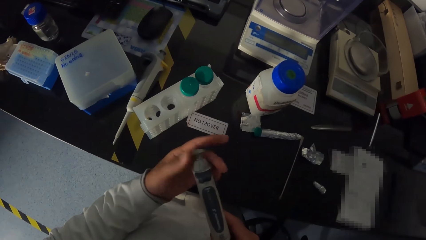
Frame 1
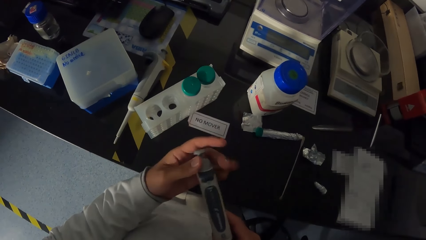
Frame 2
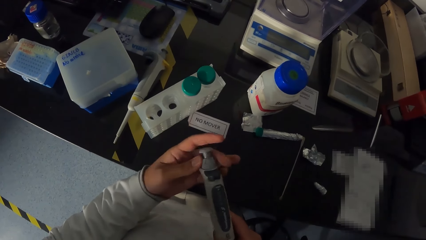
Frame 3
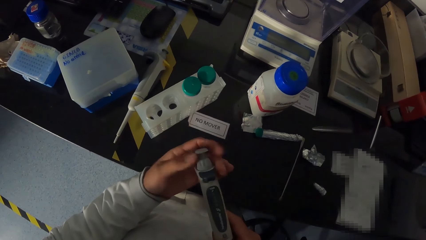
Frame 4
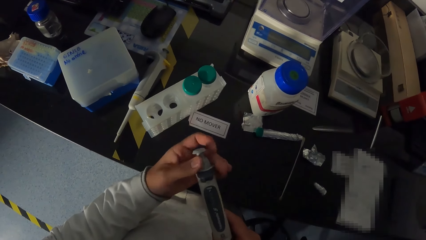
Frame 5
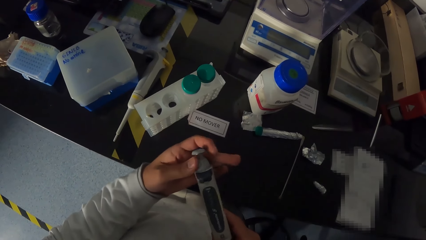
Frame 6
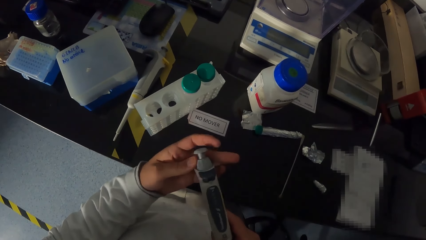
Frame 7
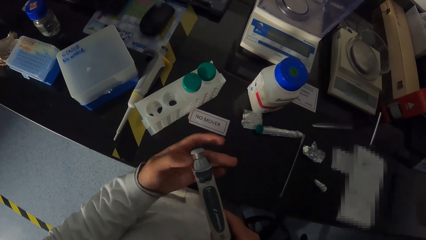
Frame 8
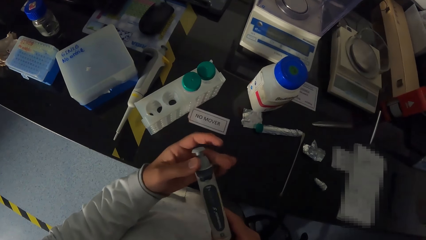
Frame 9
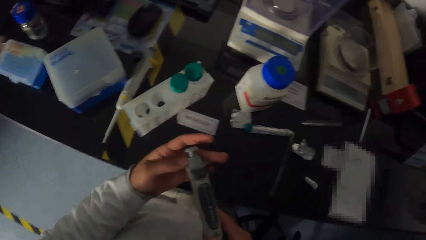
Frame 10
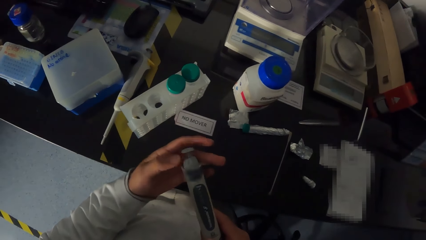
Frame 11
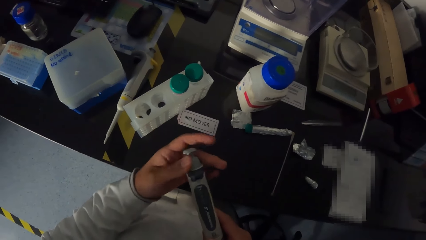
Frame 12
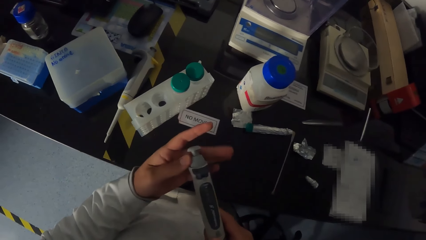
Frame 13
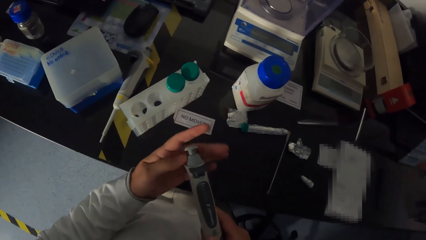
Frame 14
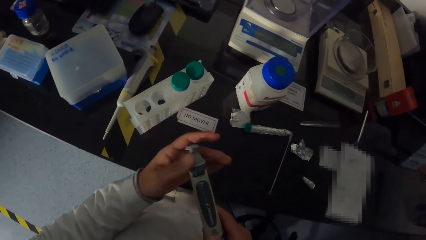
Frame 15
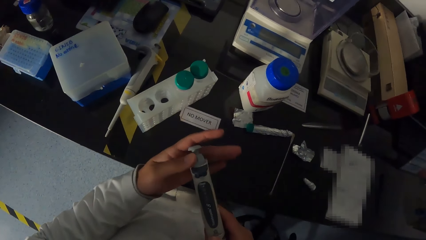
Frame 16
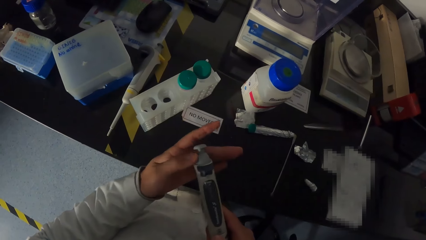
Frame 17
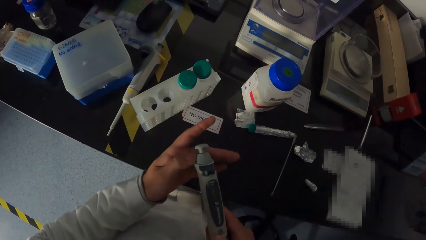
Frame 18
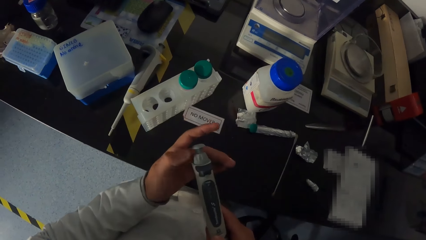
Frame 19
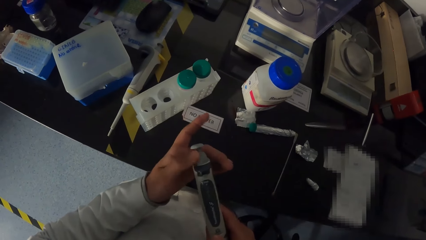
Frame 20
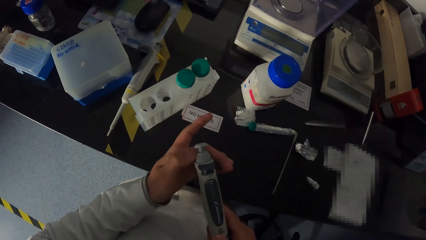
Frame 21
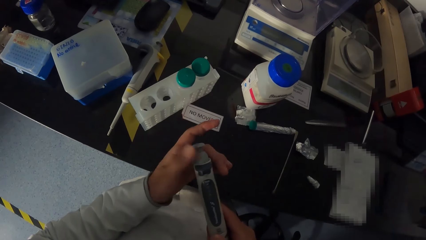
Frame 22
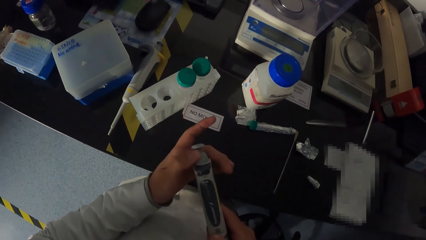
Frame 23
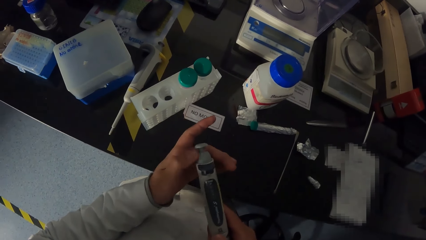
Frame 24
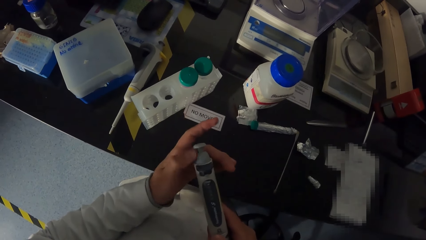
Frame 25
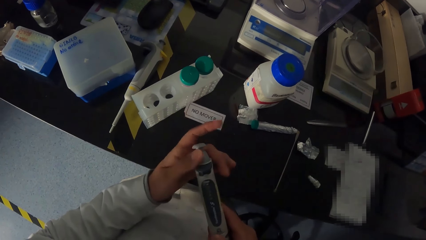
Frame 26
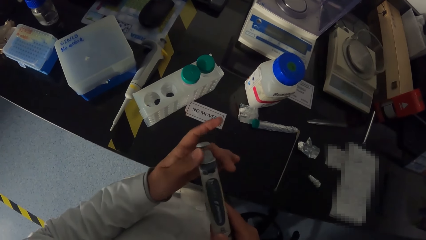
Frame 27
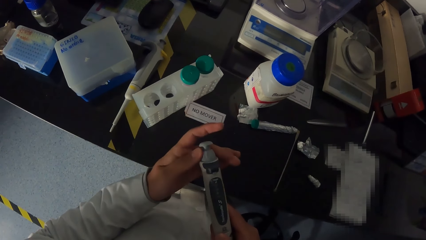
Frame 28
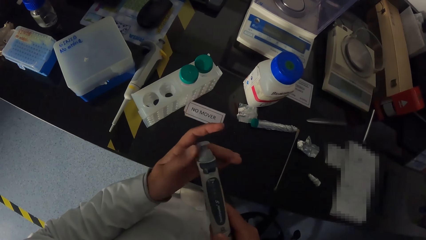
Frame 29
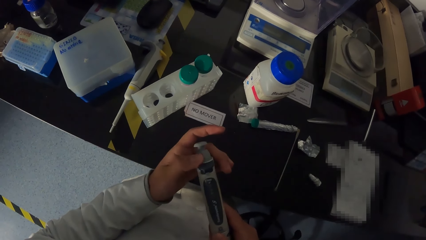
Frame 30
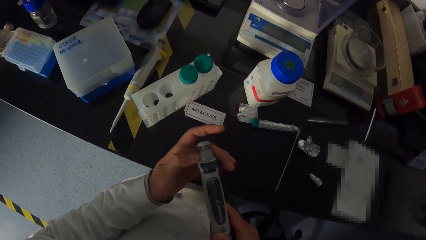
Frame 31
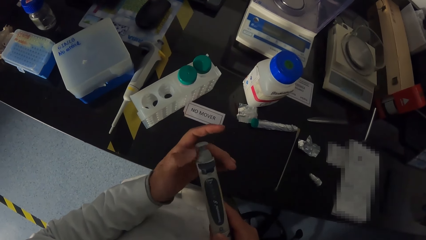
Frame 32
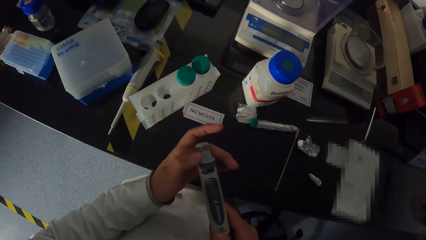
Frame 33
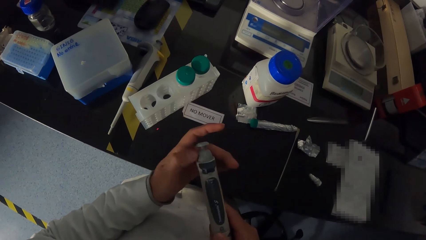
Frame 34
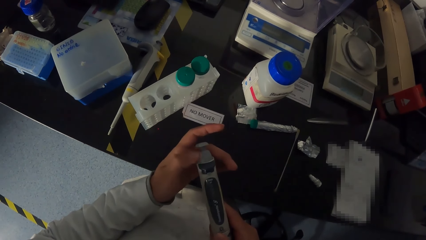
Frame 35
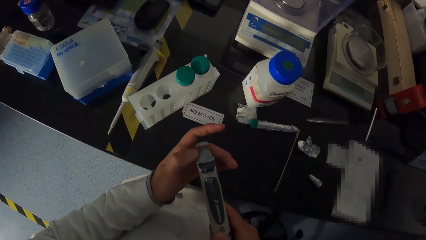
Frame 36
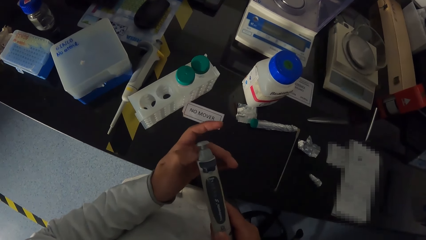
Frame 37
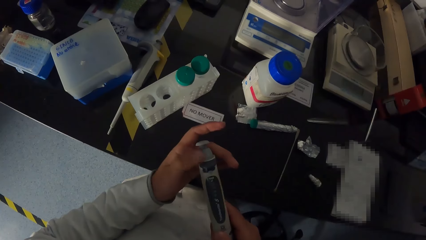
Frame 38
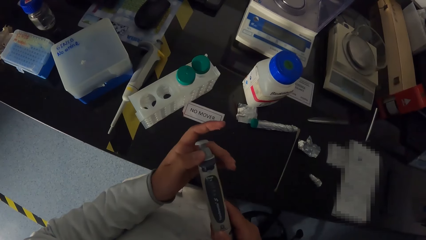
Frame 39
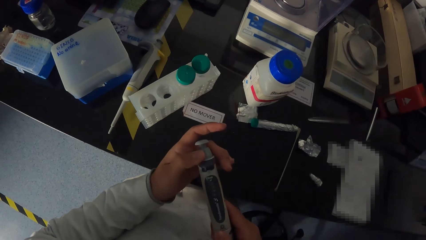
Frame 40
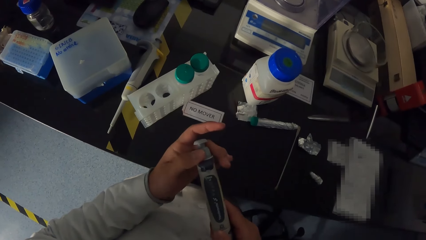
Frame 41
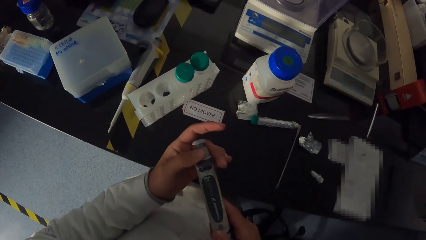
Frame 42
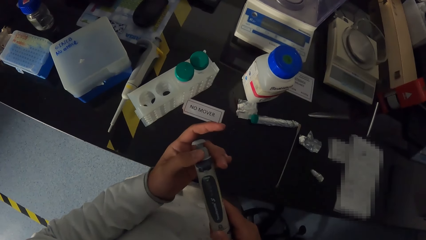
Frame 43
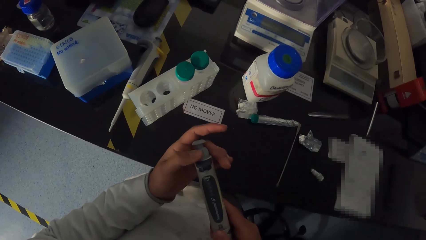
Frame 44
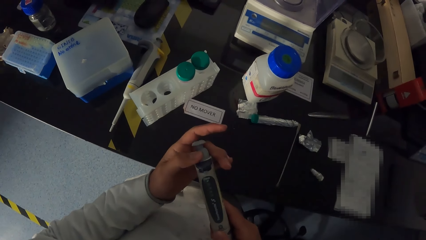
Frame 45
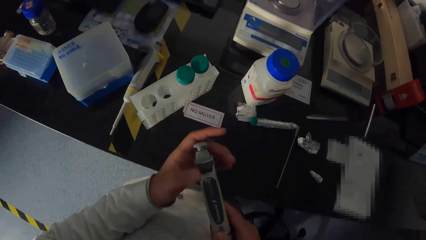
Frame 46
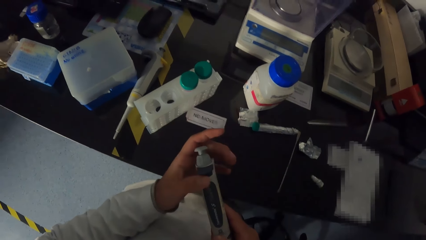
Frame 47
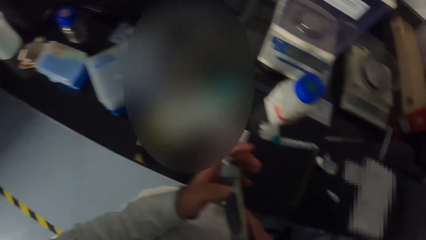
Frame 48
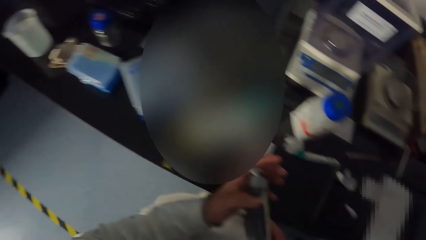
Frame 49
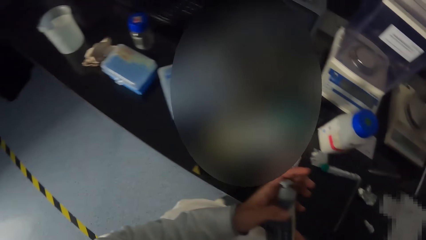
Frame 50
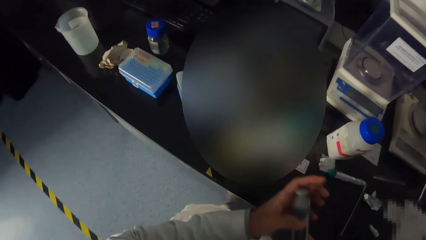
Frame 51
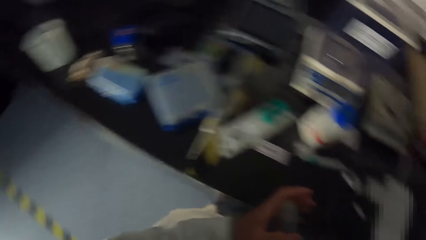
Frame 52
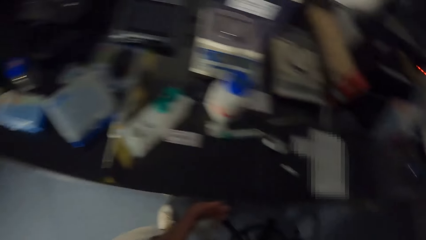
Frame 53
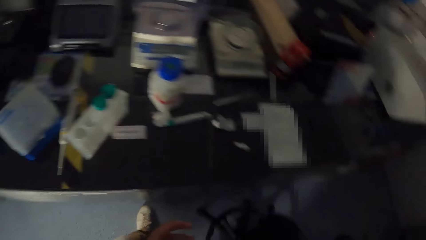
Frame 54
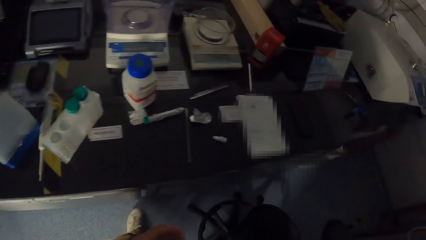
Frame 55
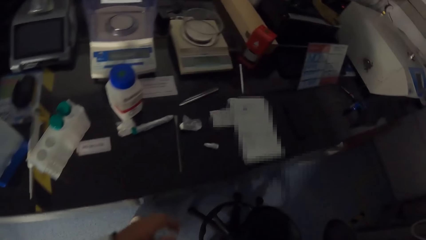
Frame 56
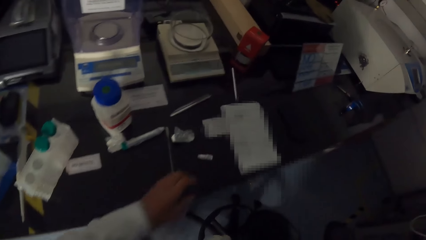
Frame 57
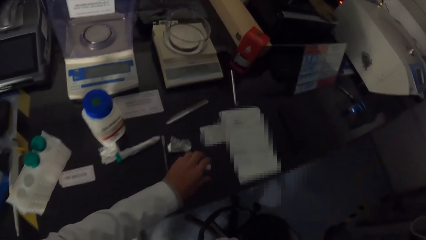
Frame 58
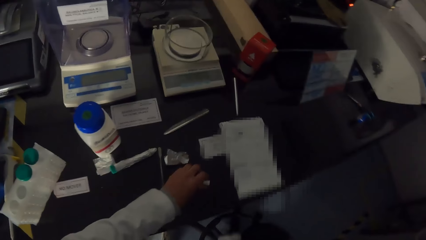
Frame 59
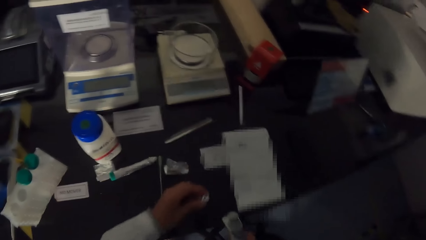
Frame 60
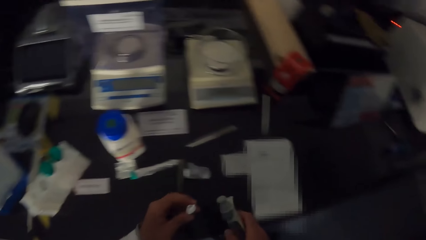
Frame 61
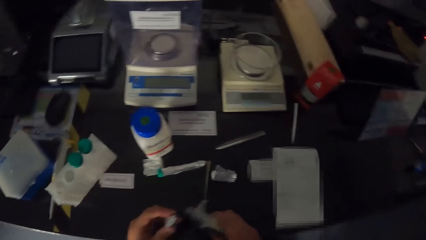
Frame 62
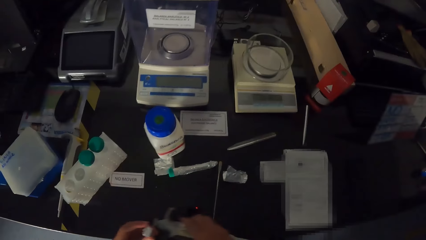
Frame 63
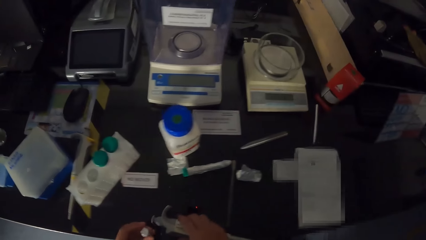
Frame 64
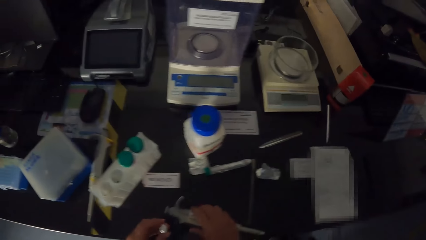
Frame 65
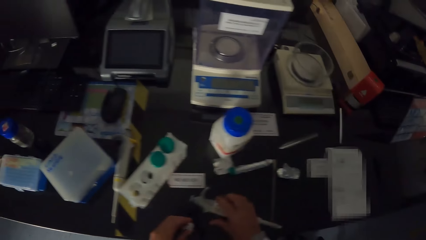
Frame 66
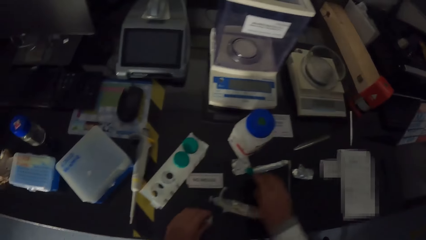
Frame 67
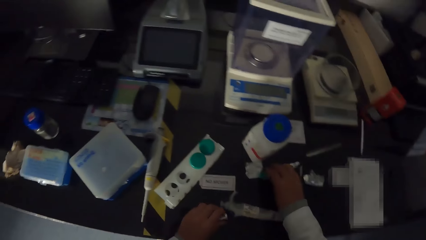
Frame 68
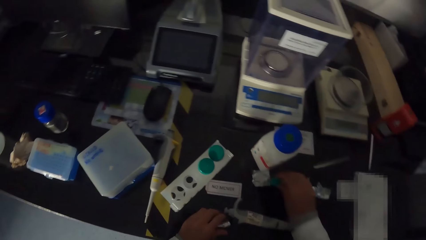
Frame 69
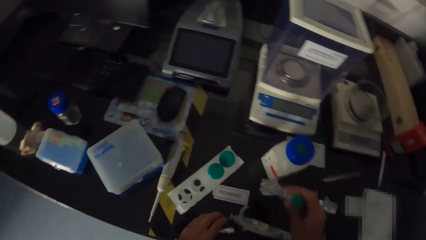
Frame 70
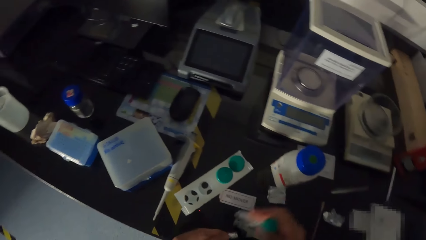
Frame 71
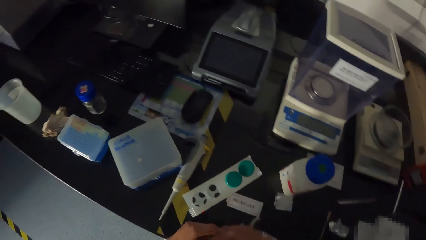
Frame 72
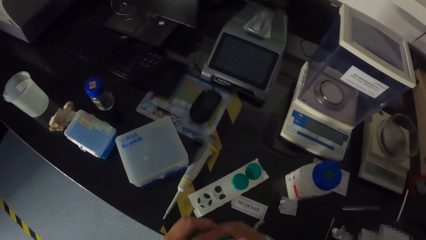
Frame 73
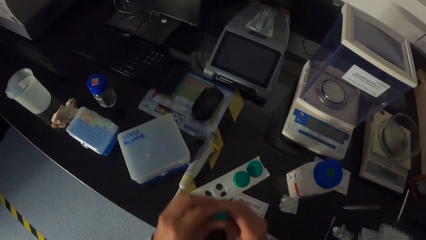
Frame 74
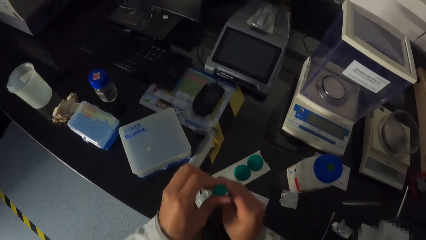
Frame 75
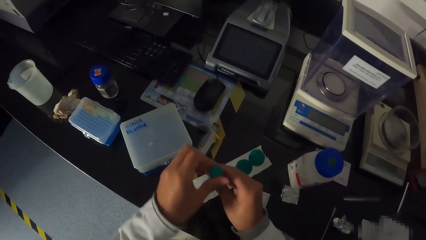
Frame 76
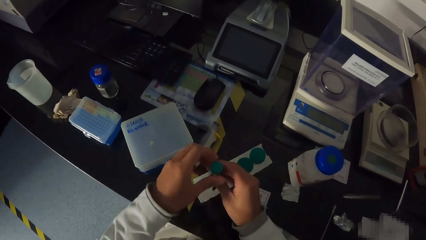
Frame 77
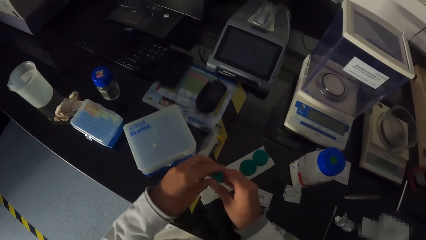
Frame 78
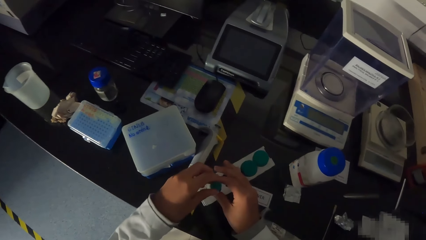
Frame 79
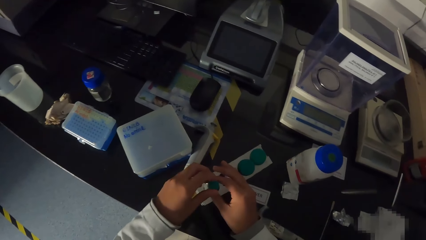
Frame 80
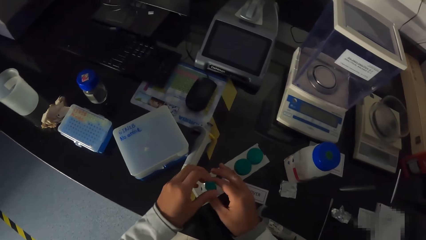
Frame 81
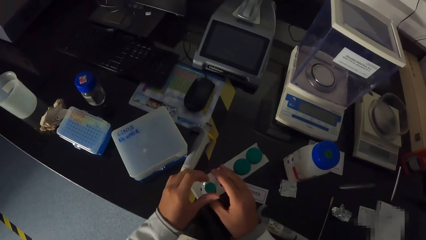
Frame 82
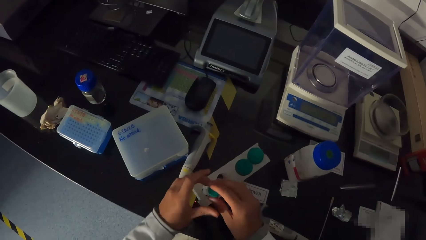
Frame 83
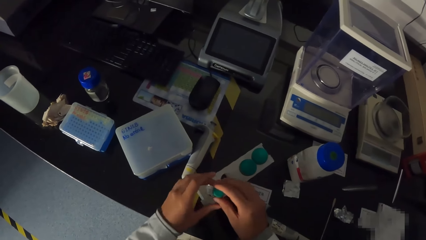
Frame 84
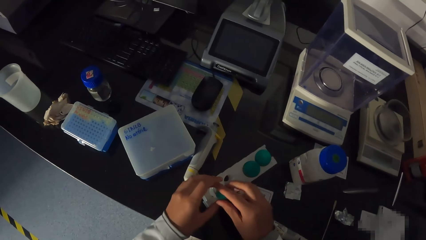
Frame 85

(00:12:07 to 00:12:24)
The camera wearer looks around. He picks up a paper from the table with his left hand. He holds a test tube. He picks up the test tube from the table with his right hand. He puts the test tube in the rack with his hands. He opens the test tube.
